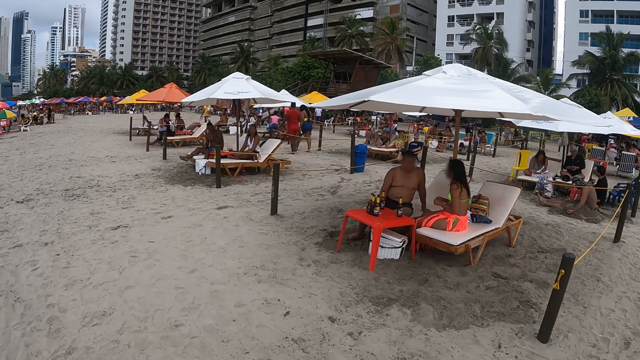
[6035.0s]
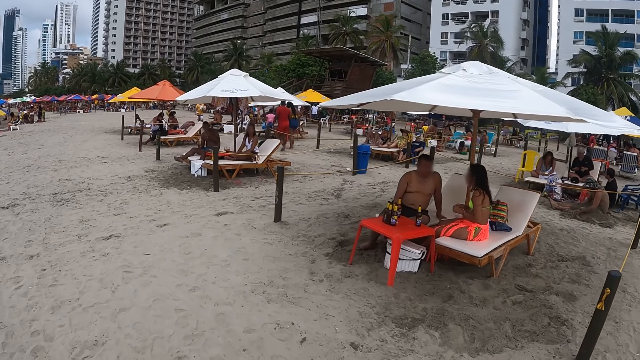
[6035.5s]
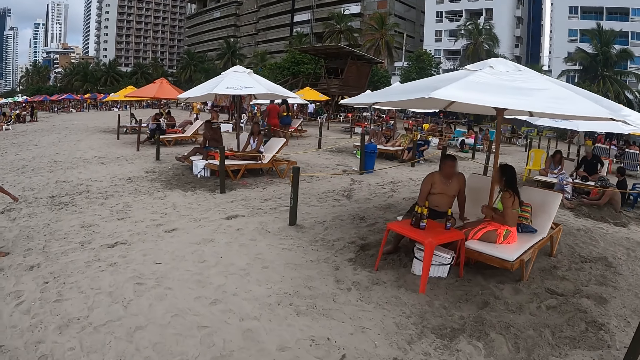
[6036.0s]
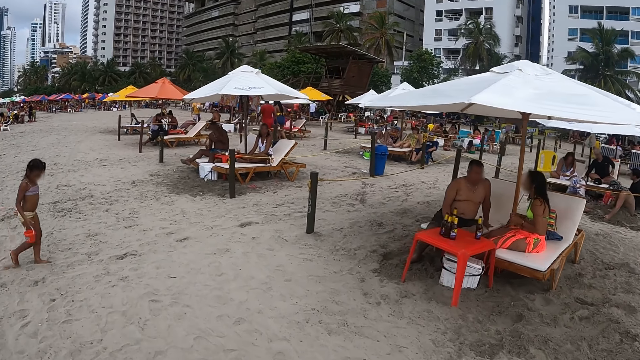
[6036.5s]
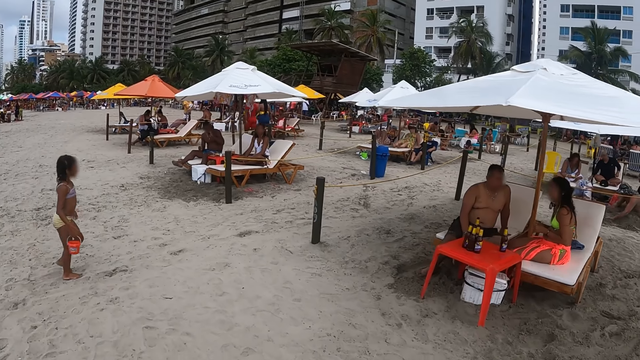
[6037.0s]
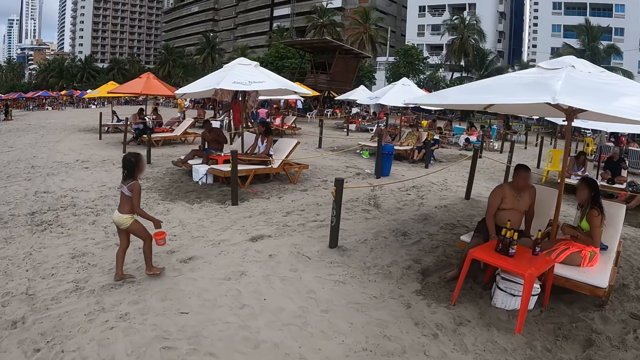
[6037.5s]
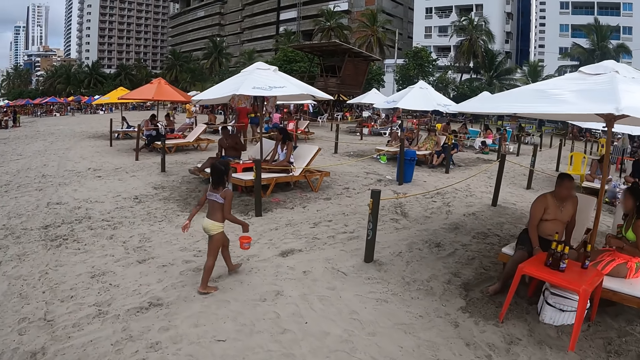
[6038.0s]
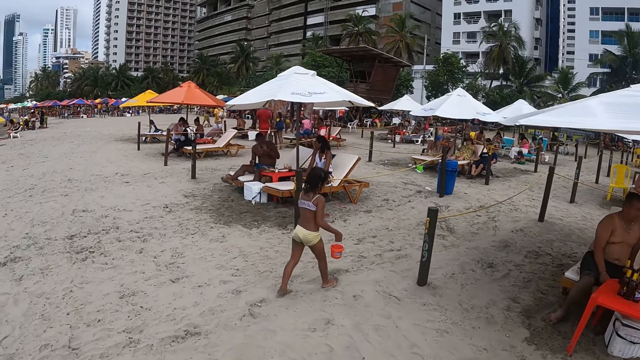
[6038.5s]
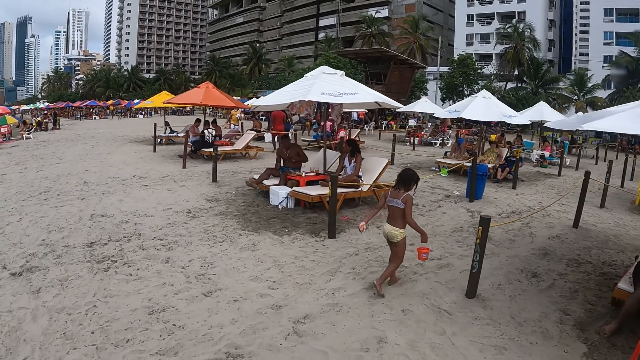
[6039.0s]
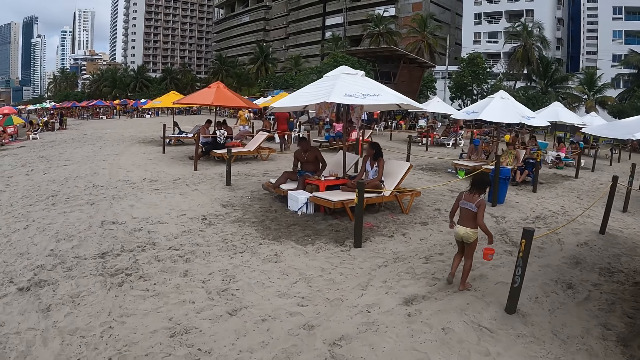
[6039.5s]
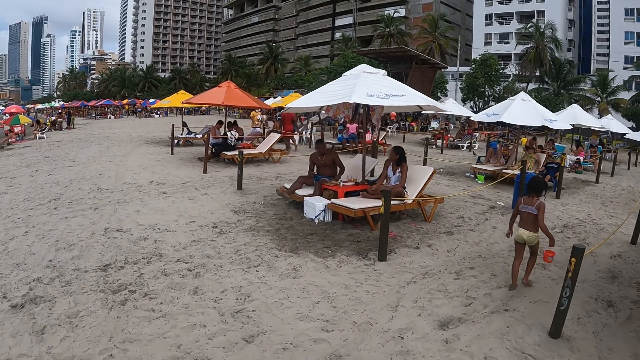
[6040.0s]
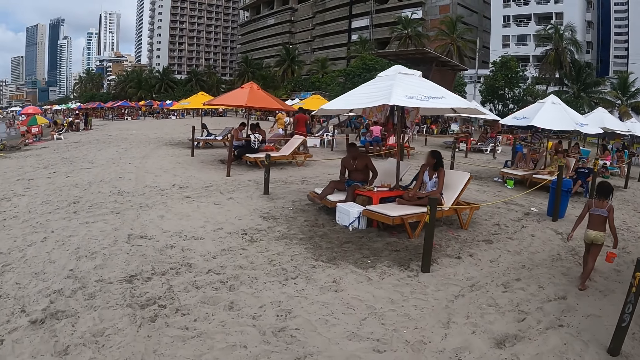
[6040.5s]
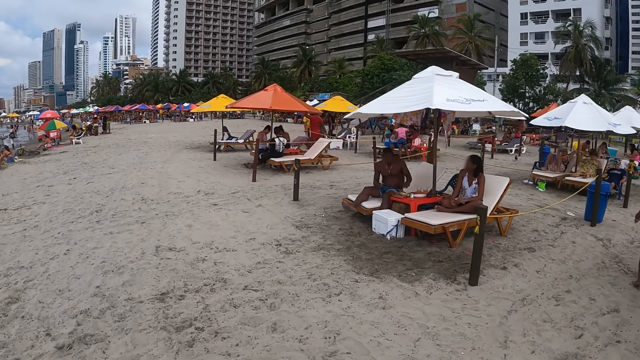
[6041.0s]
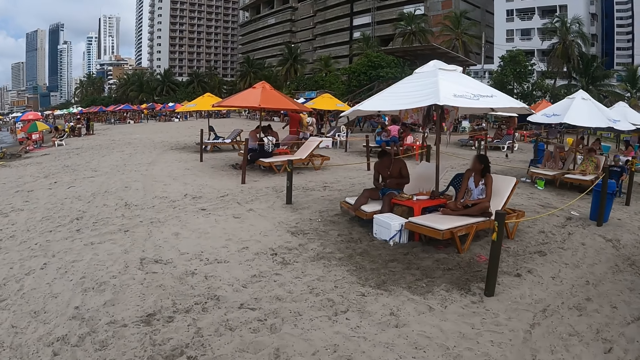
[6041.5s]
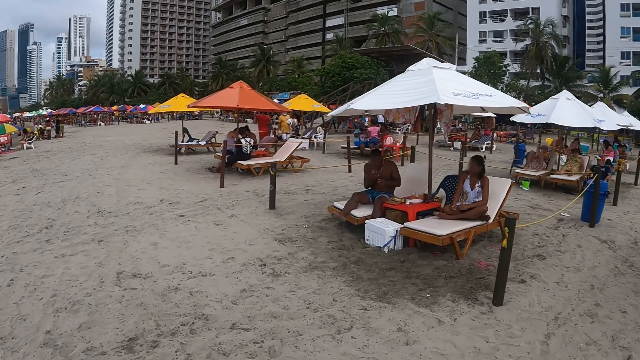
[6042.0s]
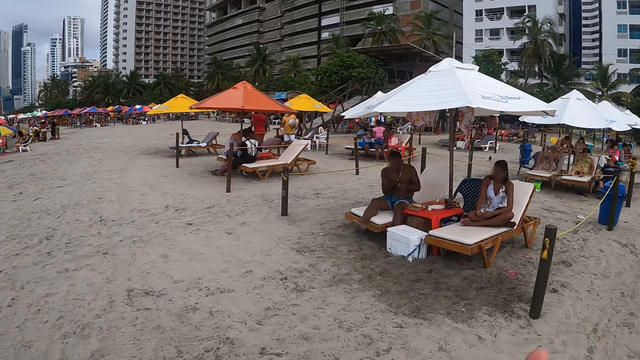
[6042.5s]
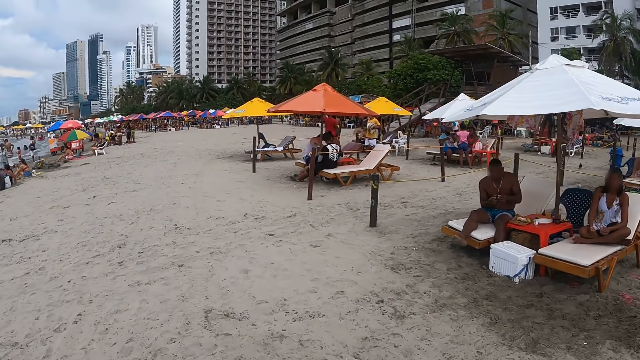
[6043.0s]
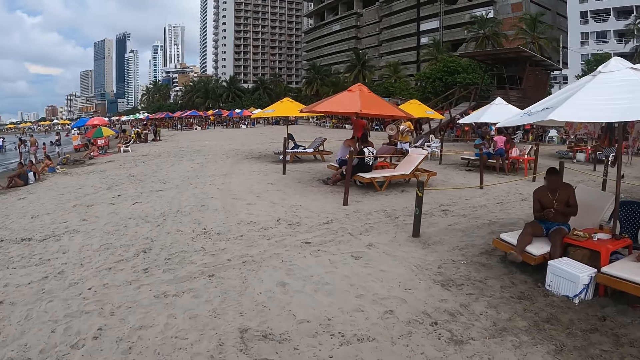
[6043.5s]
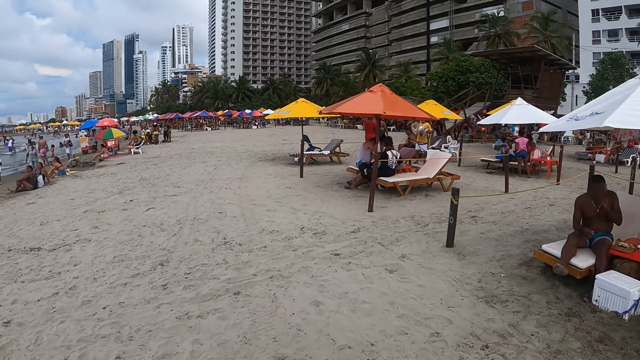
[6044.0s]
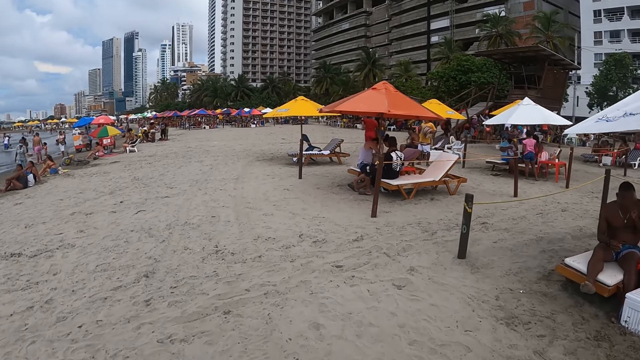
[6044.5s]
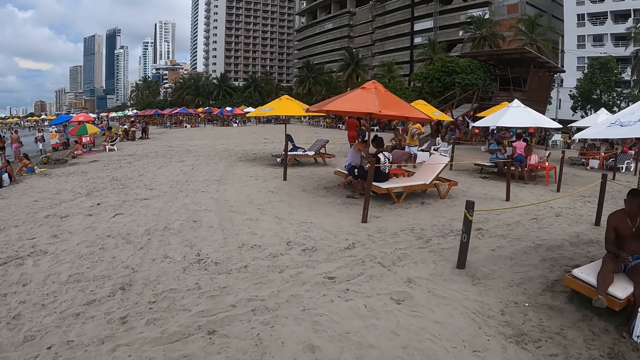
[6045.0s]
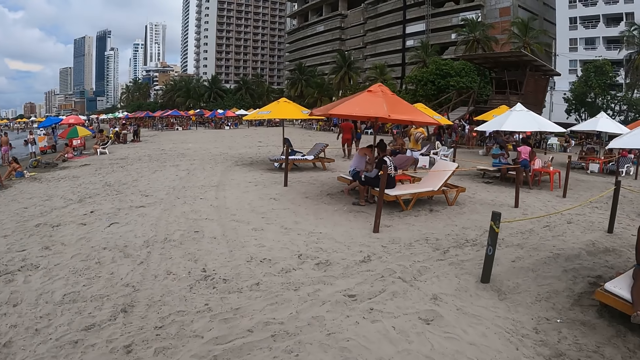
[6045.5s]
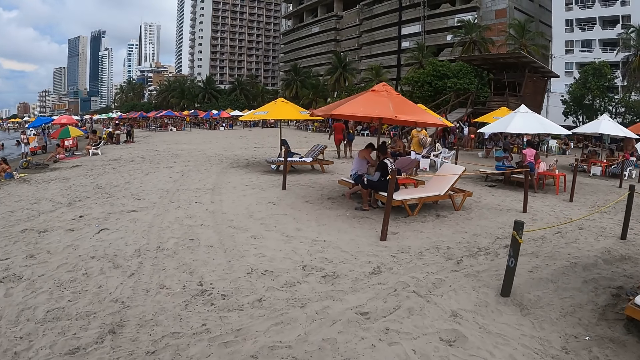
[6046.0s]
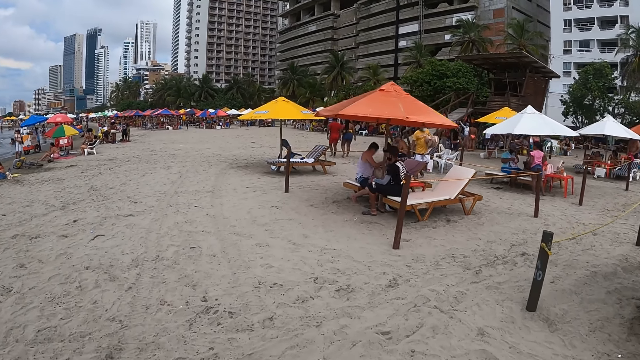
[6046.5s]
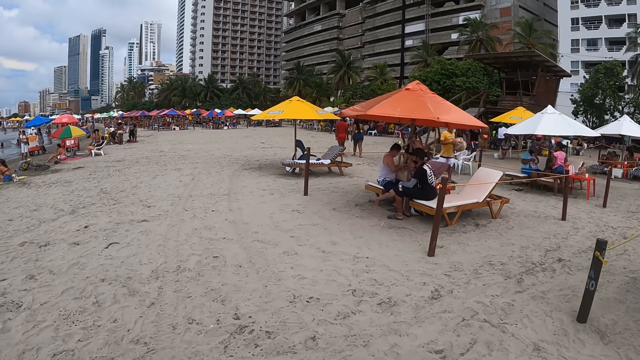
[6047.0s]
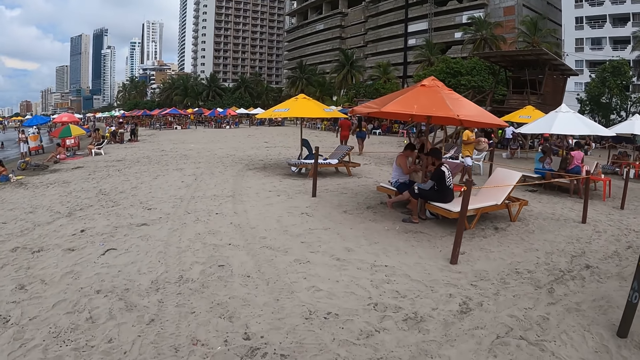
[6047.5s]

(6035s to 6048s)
The camera wearer moves a hand and walks around.

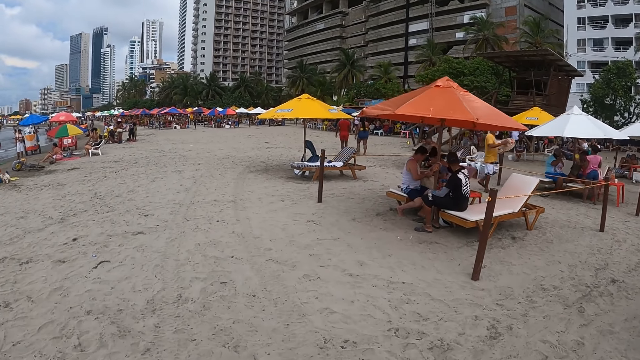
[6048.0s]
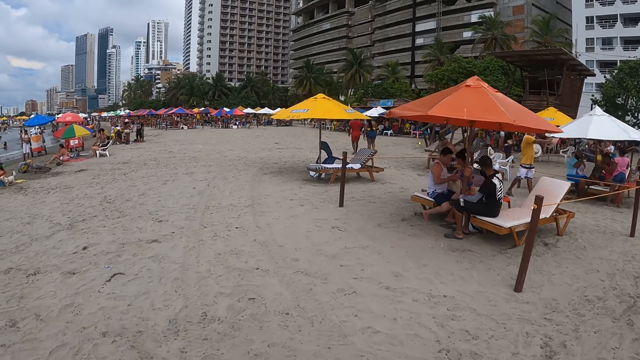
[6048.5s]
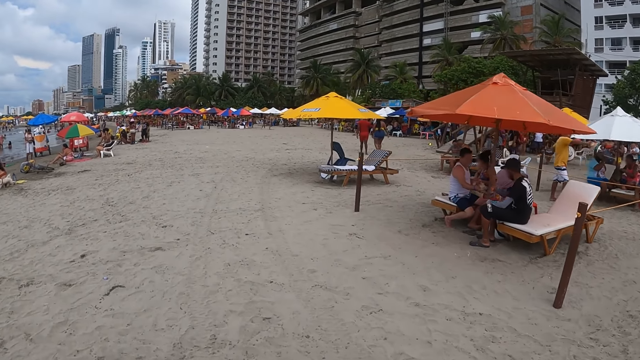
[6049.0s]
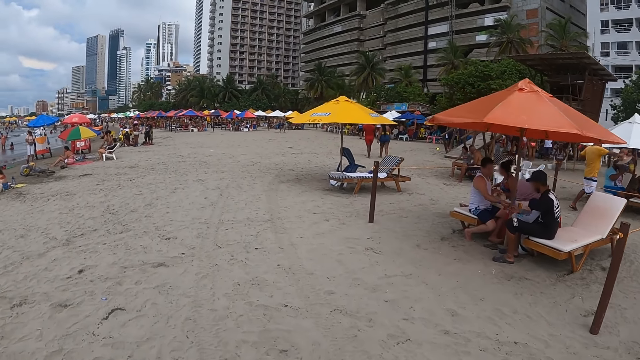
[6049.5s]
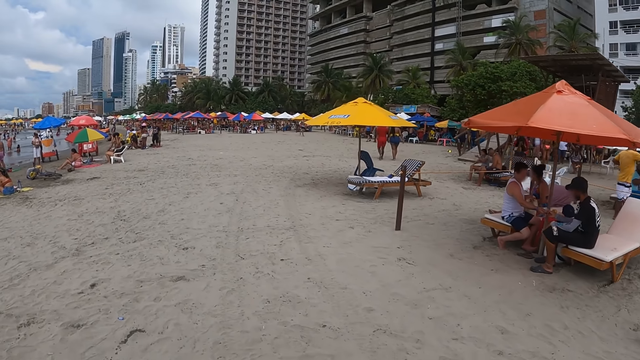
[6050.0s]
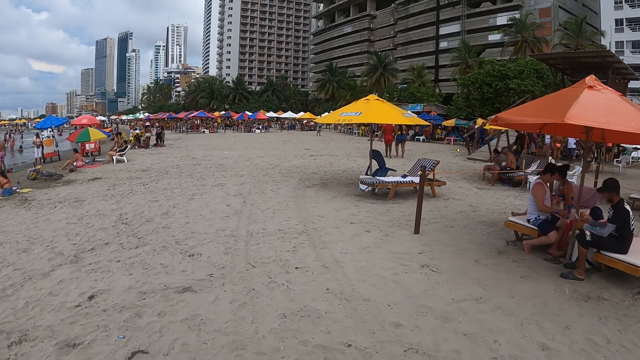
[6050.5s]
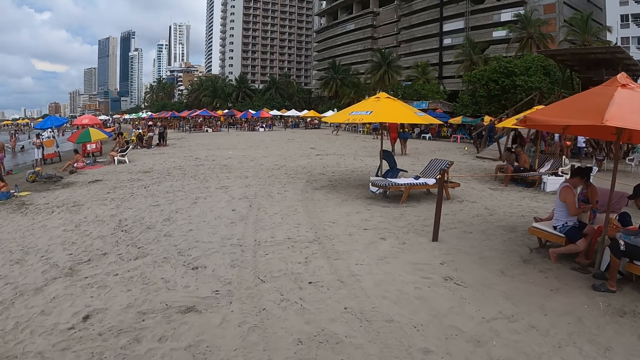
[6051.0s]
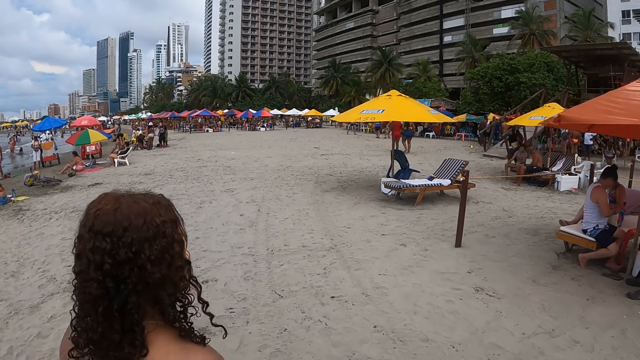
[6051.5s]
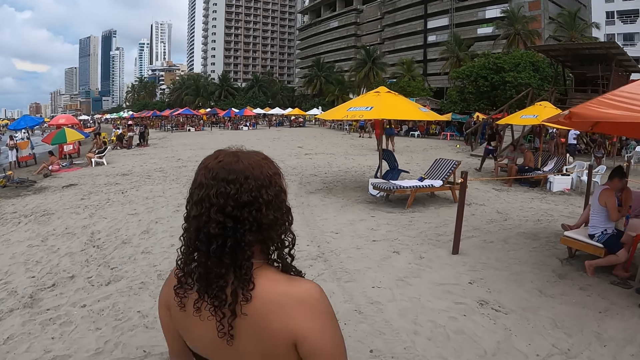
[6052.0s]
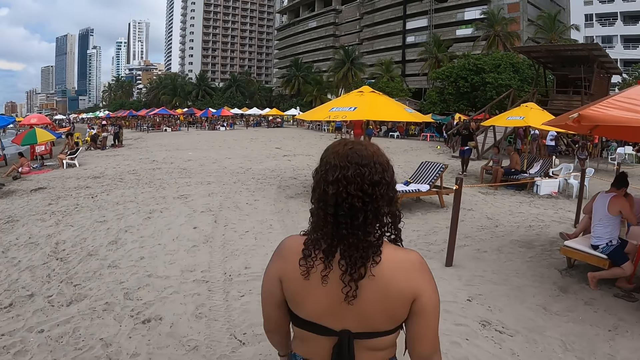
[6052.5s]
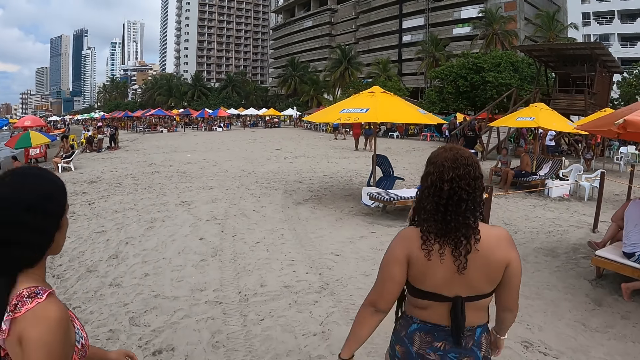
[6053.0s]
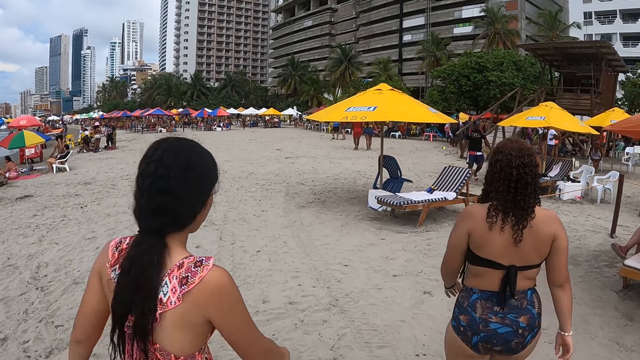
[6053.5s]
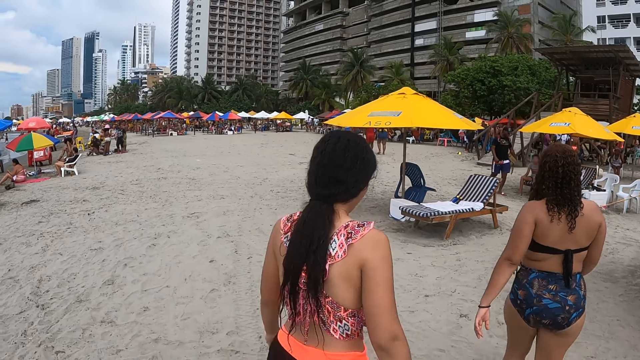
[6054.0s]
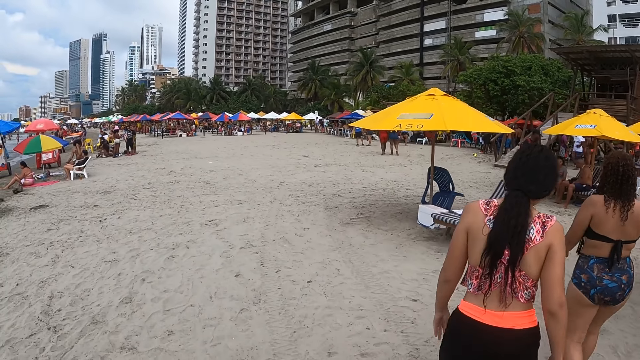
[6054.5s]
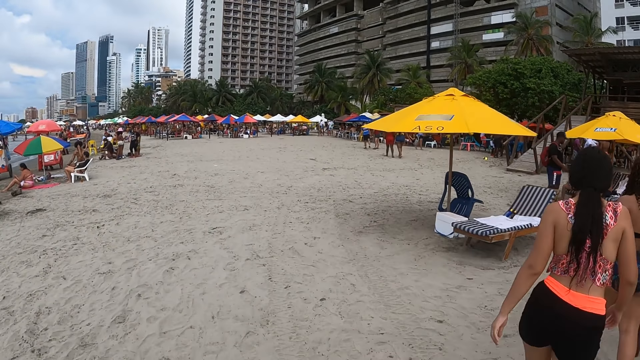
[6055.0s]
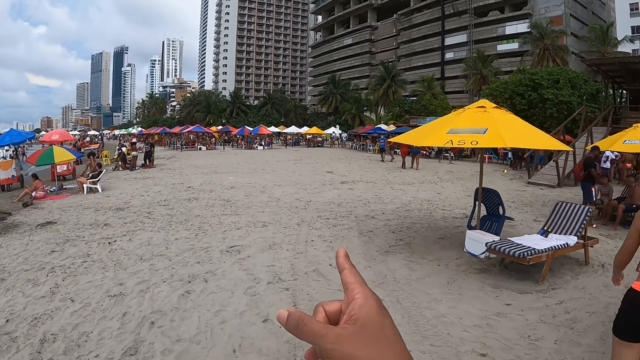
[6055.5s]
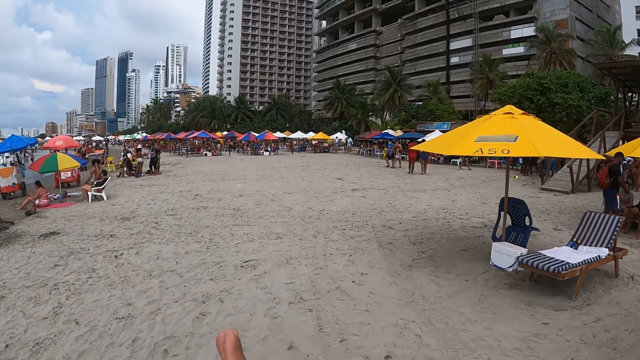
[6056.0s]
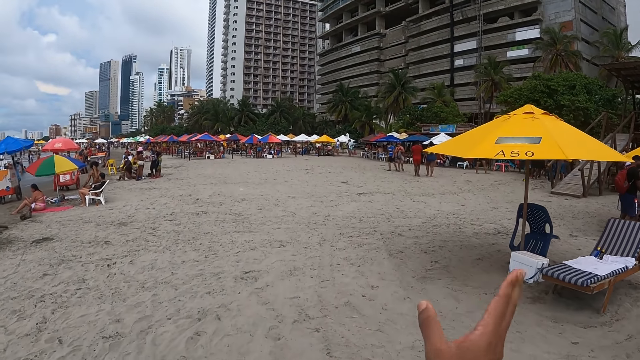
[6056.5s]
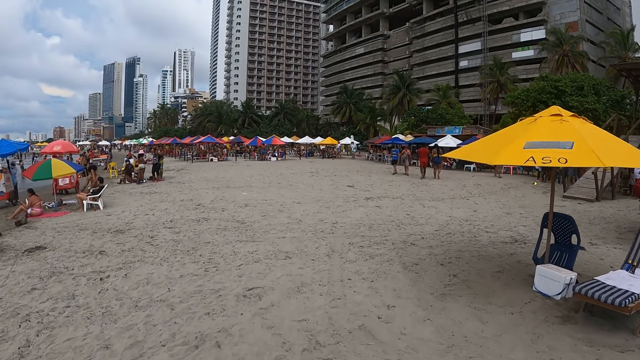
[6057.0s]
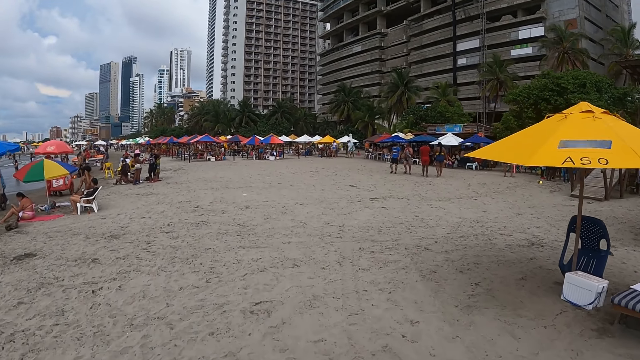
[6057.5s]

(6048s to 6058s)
The camera wearer points and walks around. They point and move a hand.
